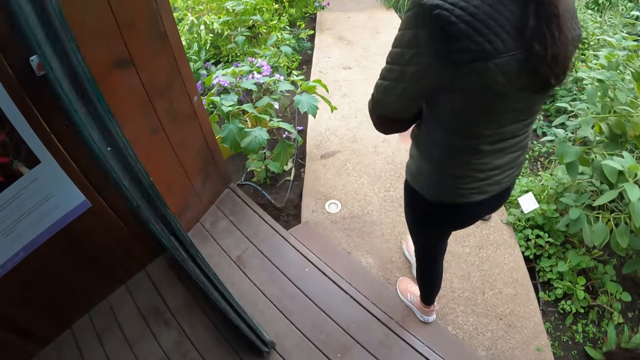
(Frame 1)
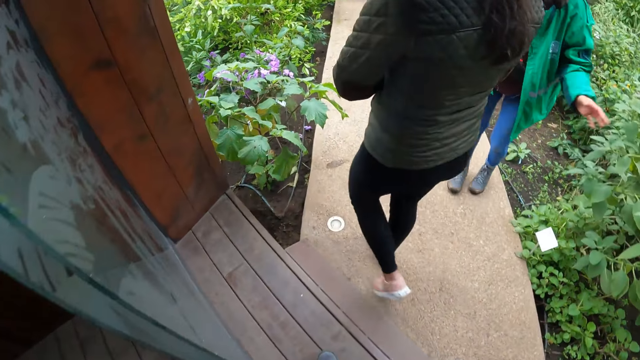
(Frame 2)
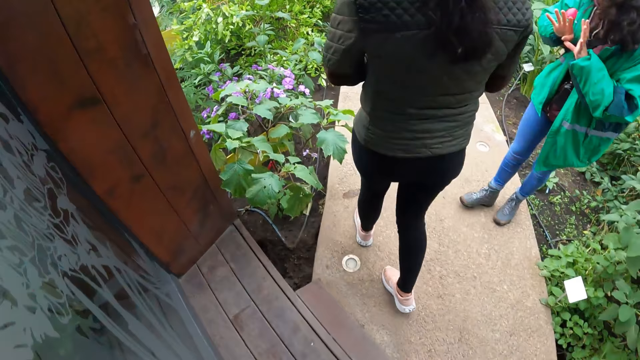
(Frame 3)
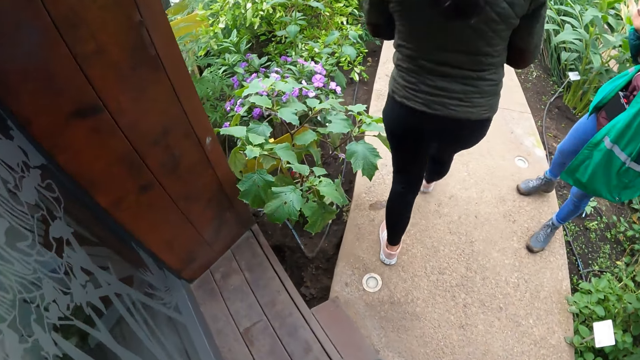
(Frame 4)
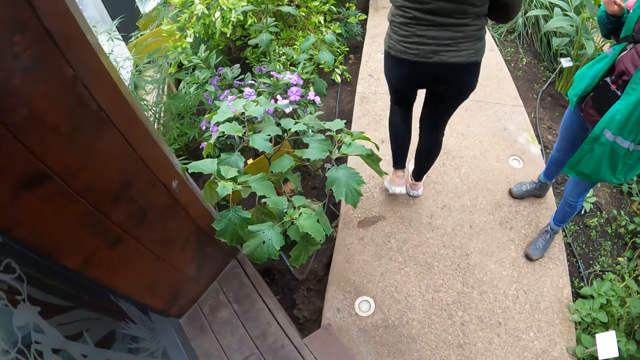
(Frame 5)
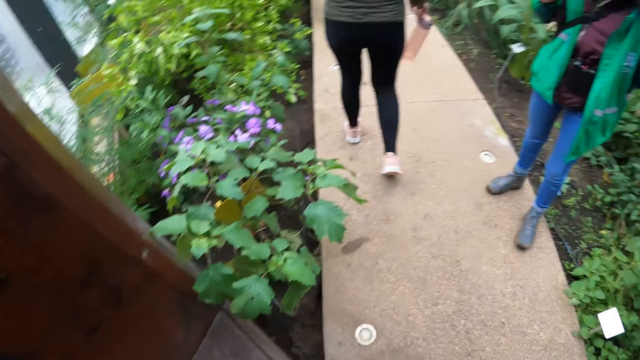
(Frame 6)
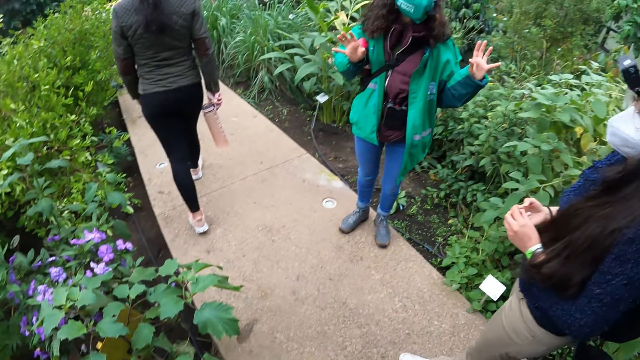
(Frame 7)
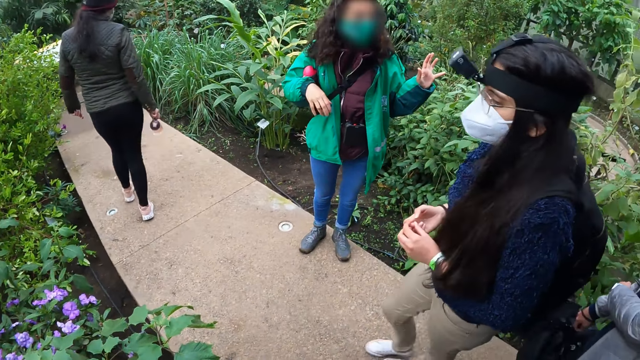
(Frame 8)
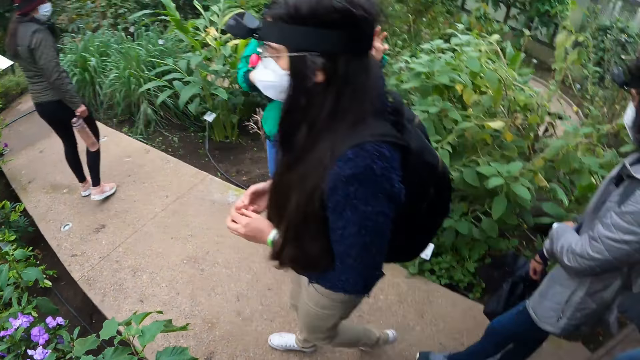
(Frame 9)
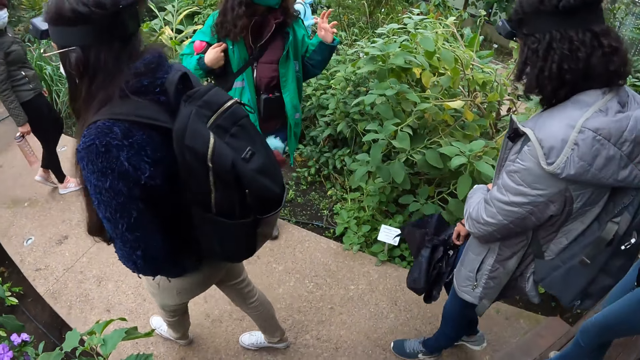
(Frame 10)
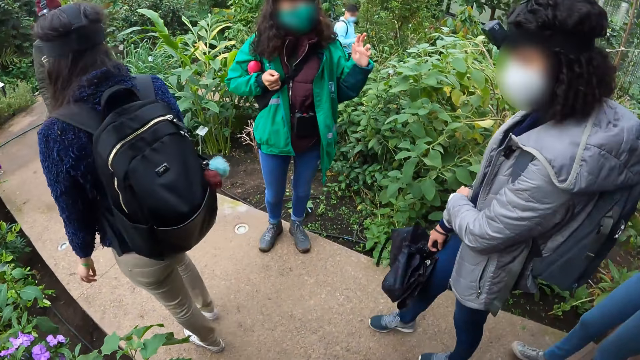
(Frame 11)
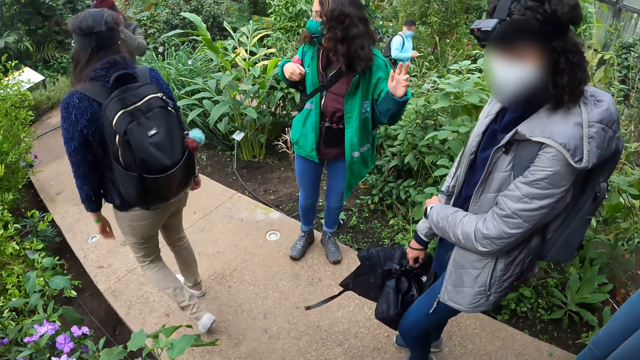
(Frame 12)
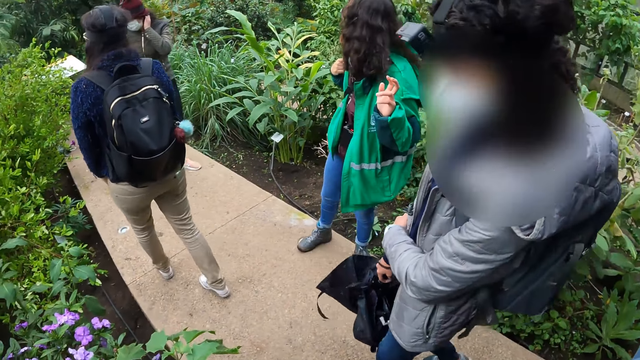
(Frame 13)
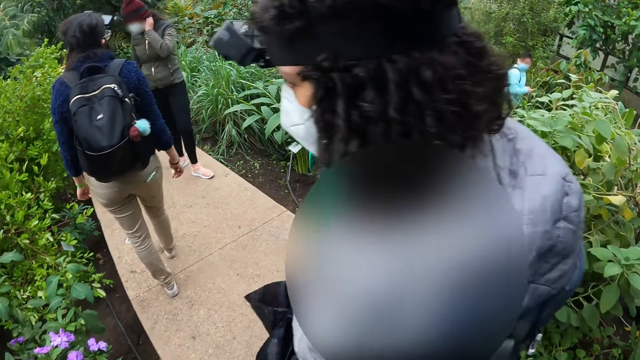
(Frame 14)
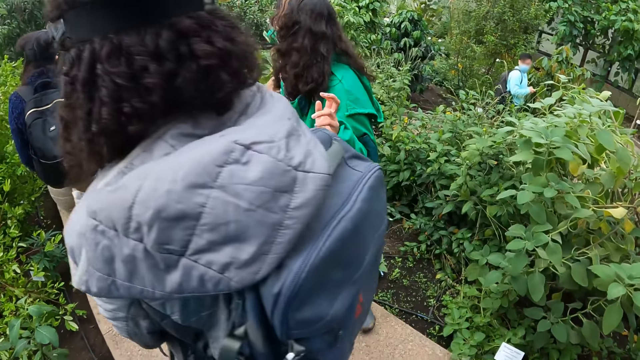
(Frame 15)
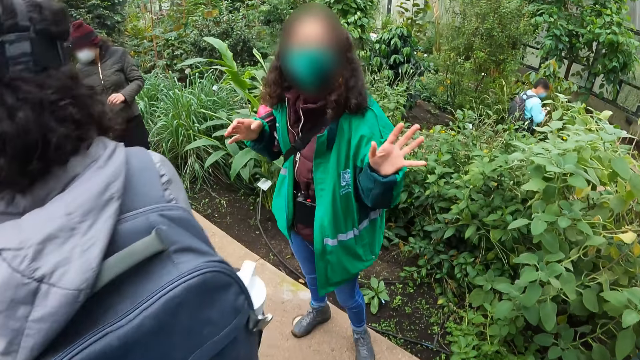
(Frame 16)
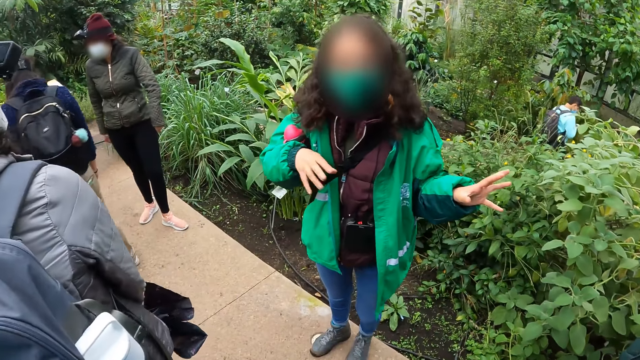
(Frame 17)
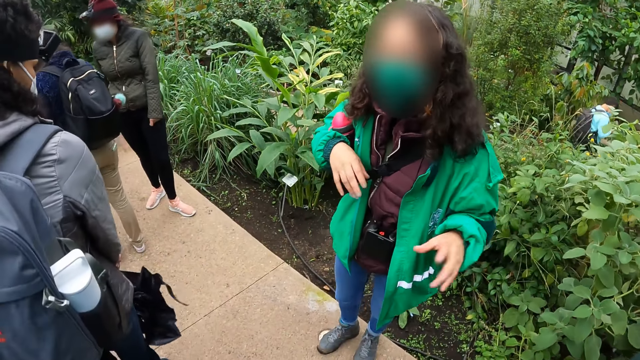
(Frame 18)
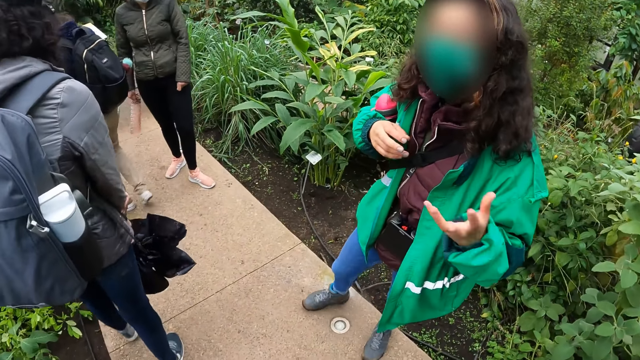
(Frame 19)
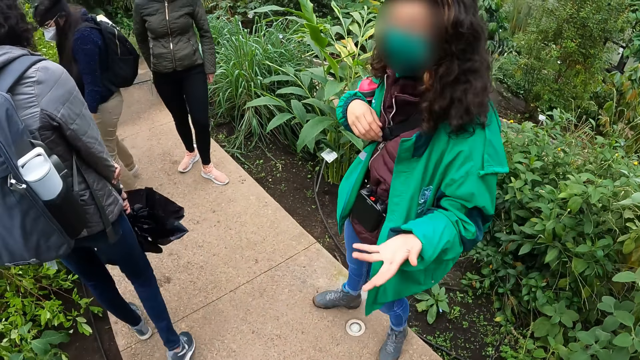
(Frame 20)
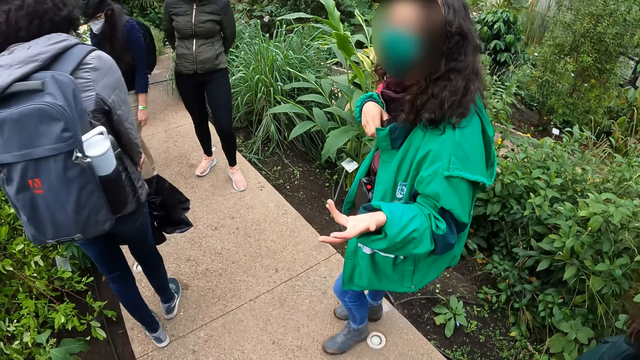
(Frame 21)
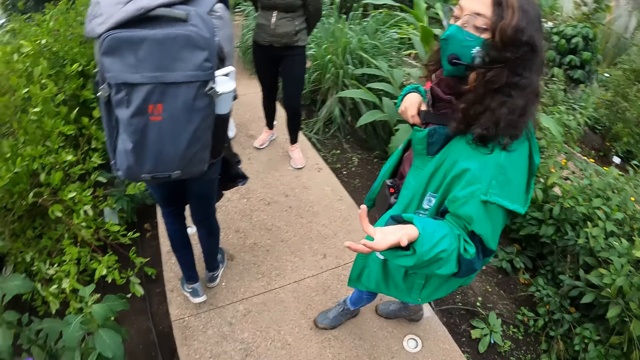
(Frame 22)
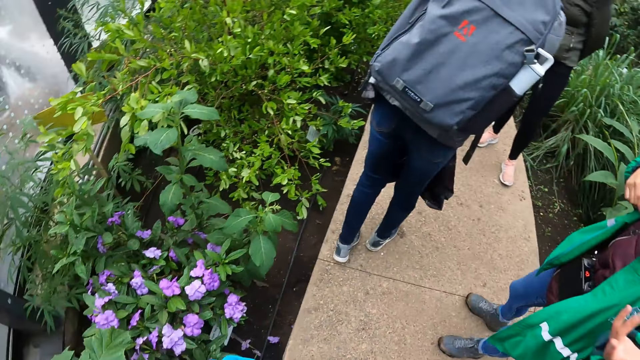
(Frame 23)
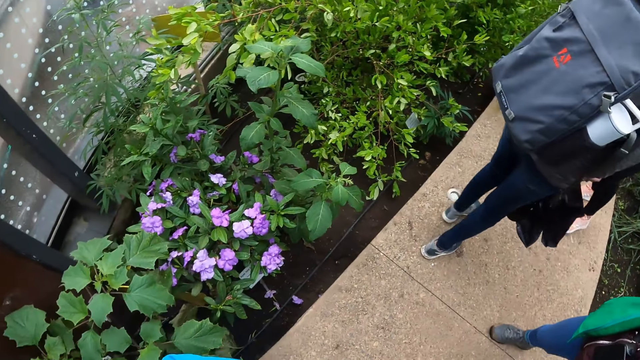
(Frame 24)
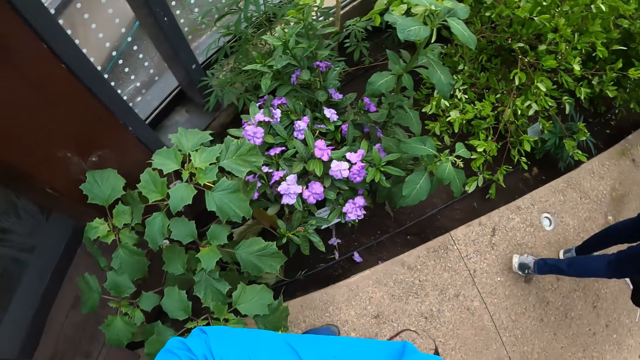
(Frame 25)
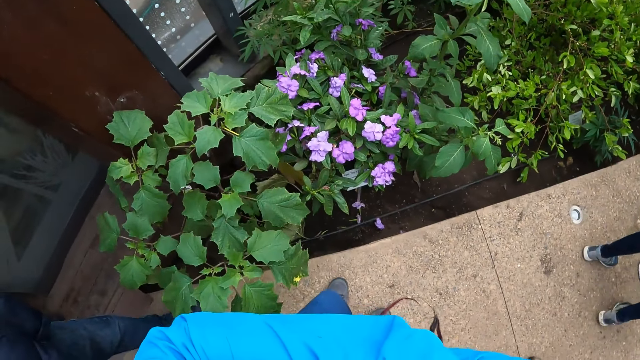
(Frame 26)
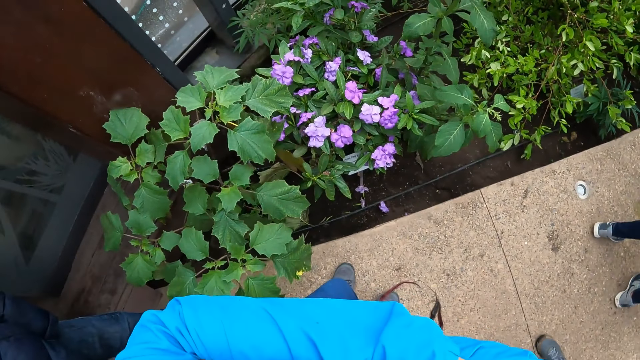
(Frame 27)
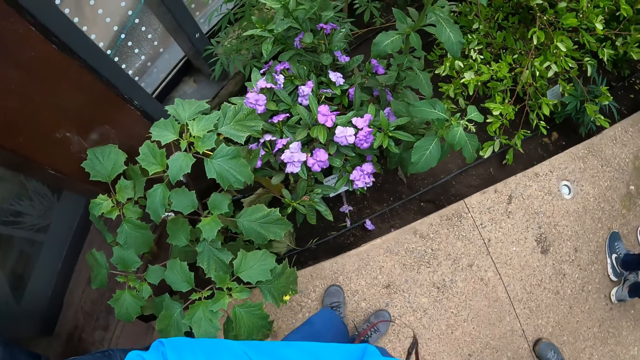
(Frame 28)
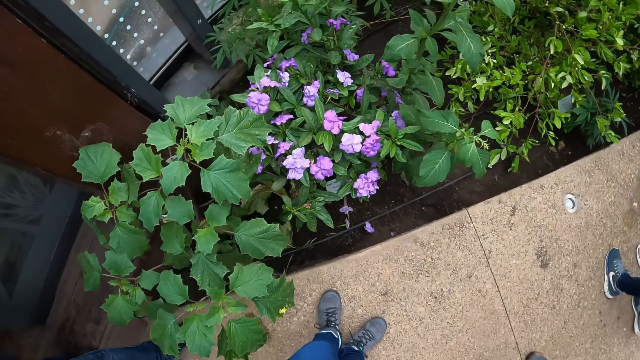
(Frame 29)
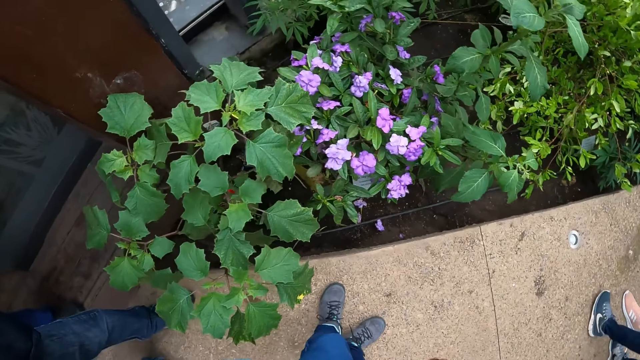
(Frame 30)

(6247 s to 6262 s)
A woman interacts with everyone outside. The camera wearer stands on the pavement. The woman interacts with the camera wearer. The camera wearer looks at the plants.

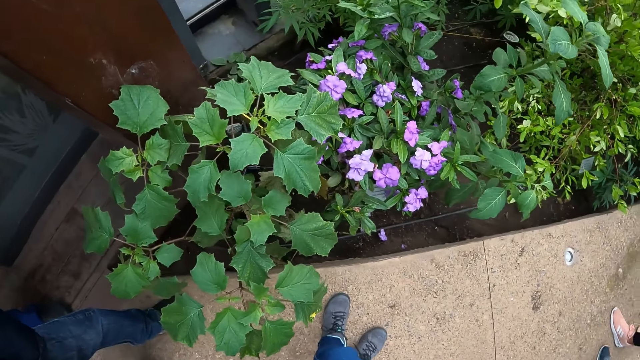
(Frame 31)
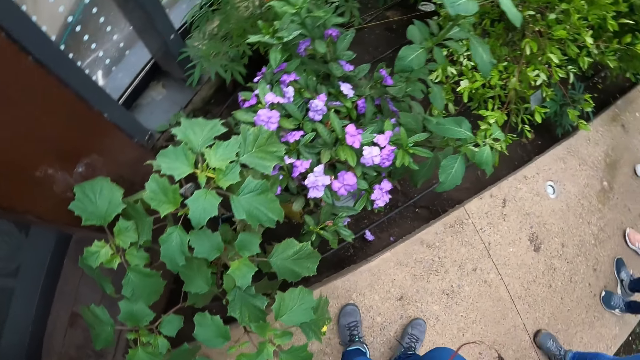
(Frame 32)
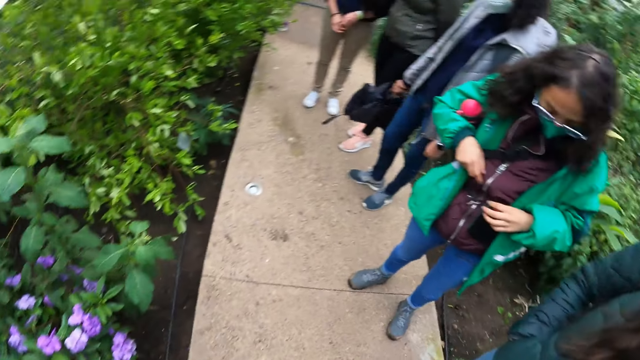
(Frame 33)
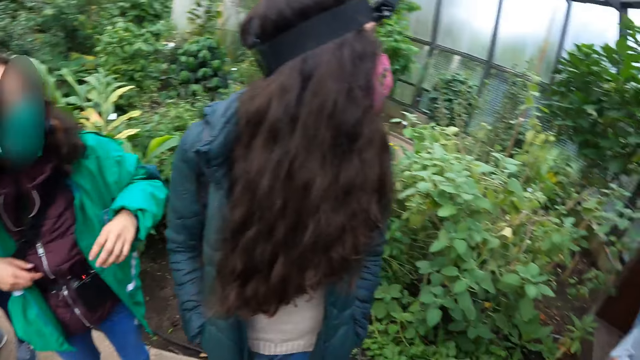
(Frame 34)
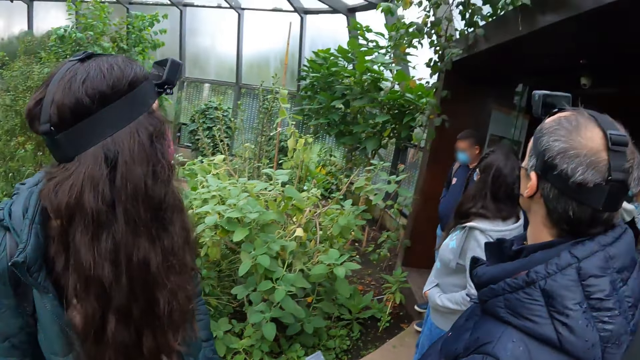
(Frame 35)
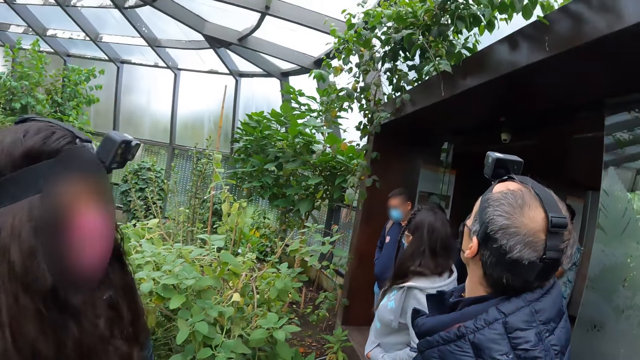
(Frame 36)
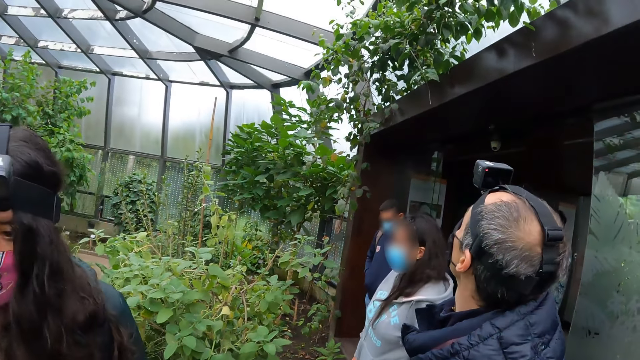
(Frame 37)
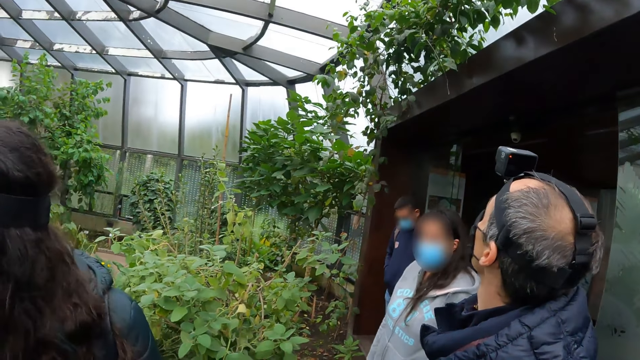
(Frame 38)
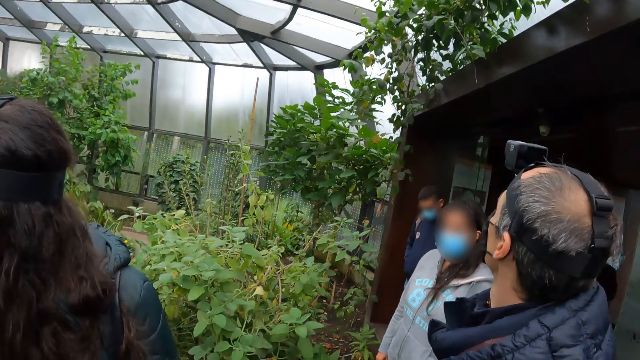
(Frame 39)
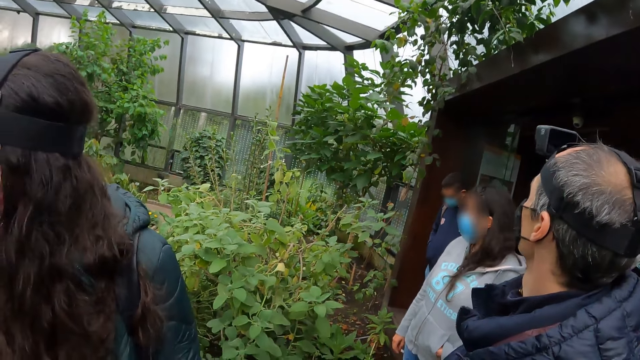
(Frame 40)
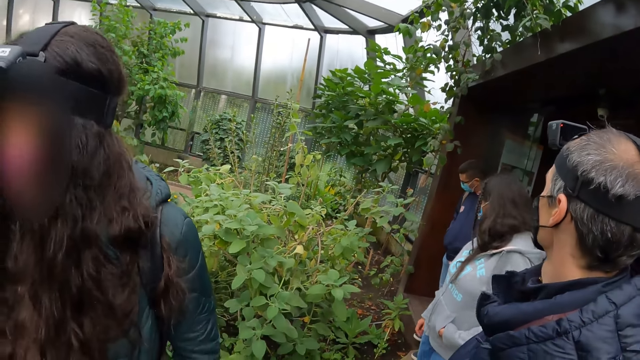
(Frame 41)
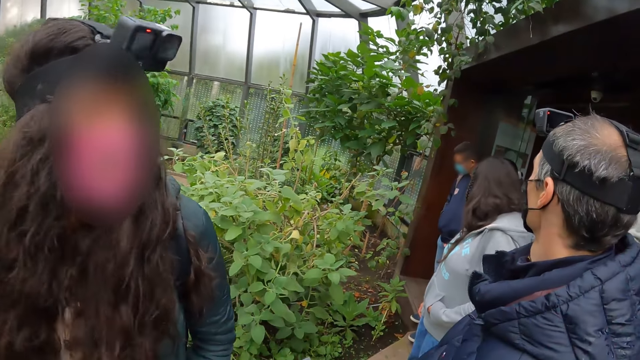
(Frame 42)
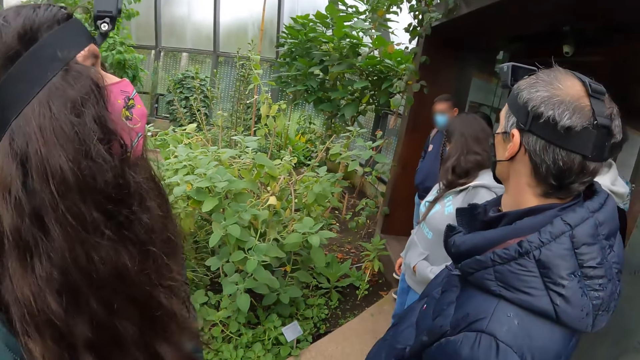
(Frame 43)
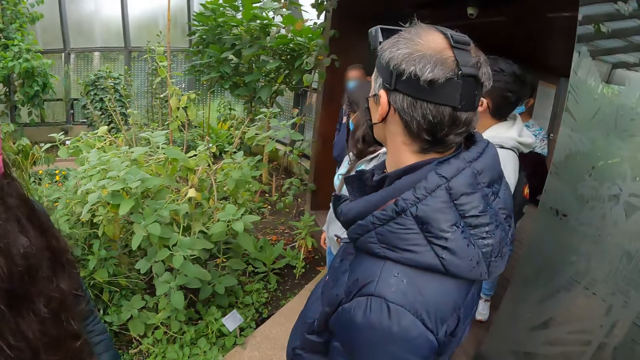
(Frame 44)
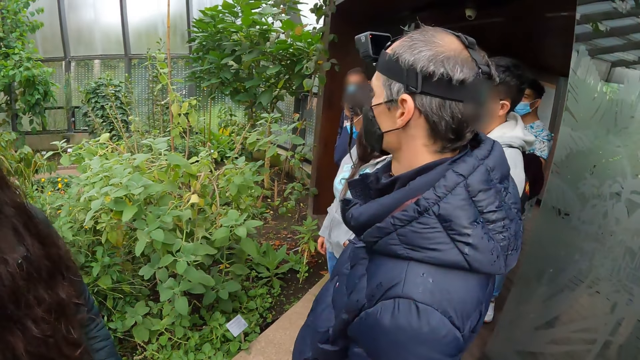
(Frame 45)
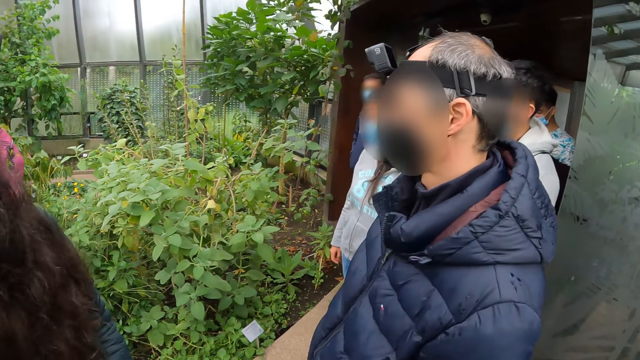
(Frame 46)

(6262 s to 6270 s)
The camera wearer looks around the greenhouse.
